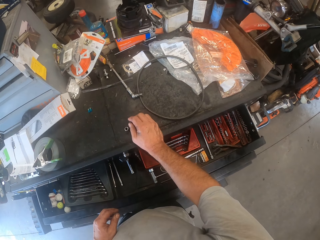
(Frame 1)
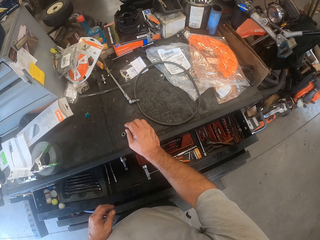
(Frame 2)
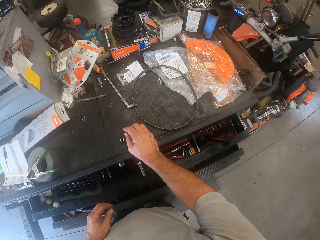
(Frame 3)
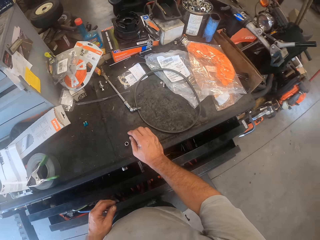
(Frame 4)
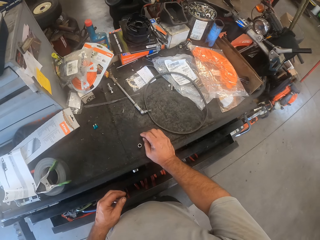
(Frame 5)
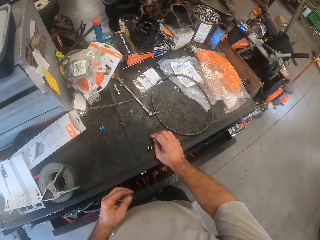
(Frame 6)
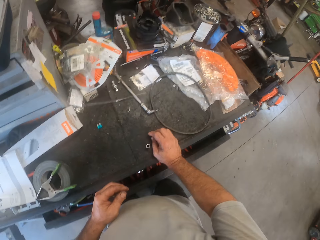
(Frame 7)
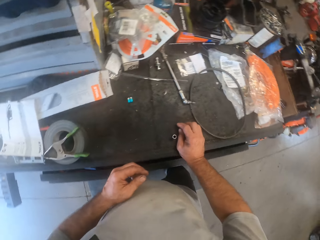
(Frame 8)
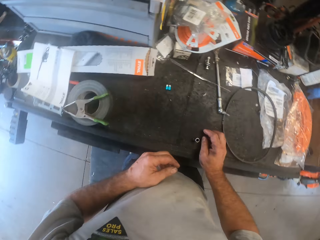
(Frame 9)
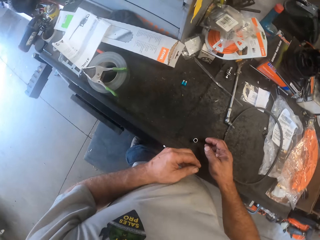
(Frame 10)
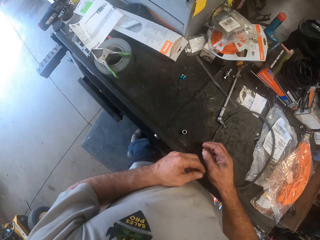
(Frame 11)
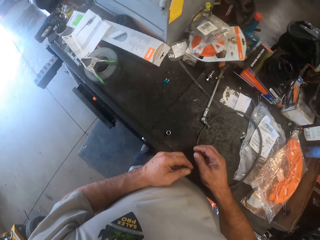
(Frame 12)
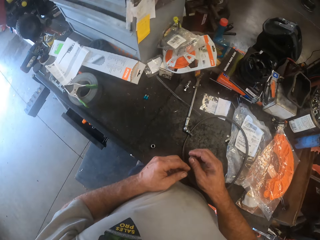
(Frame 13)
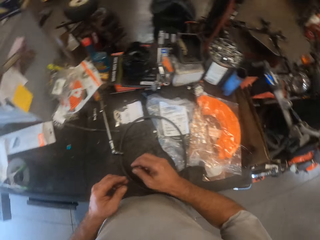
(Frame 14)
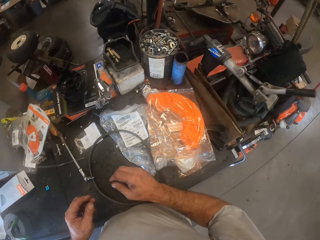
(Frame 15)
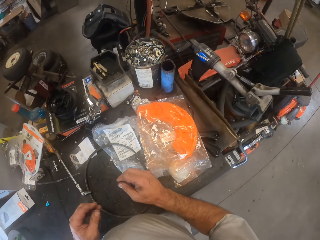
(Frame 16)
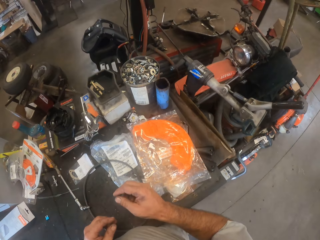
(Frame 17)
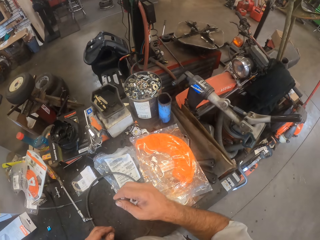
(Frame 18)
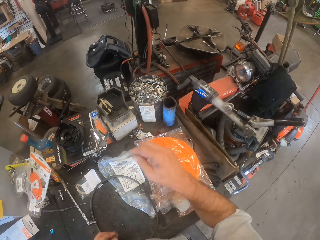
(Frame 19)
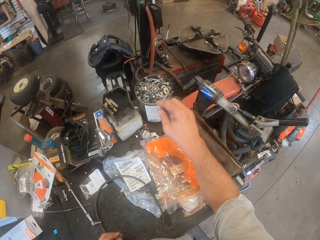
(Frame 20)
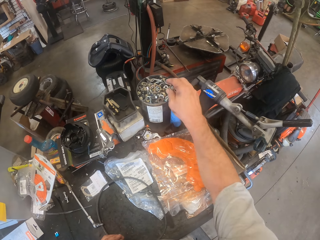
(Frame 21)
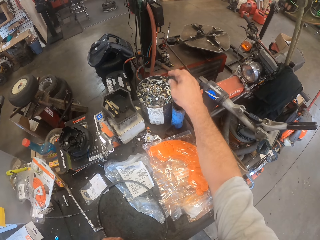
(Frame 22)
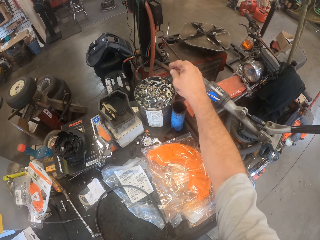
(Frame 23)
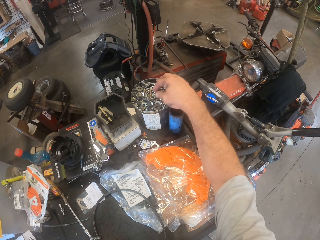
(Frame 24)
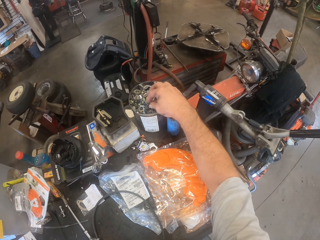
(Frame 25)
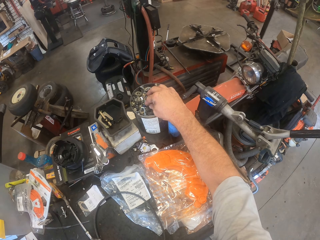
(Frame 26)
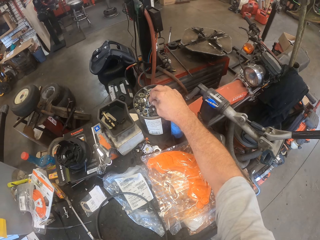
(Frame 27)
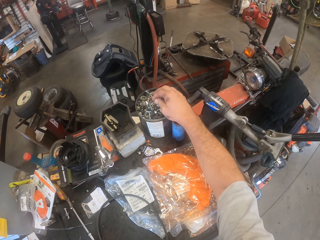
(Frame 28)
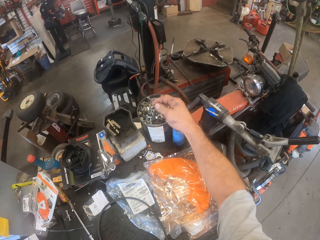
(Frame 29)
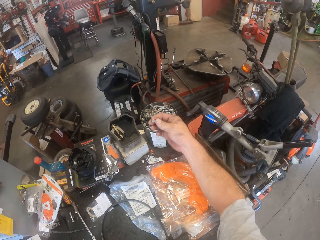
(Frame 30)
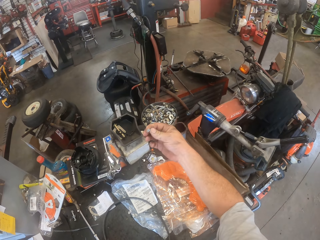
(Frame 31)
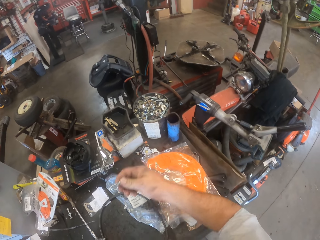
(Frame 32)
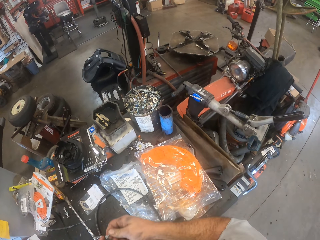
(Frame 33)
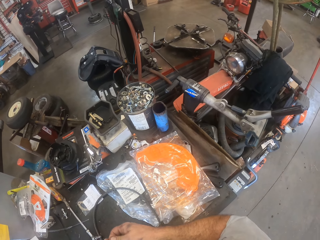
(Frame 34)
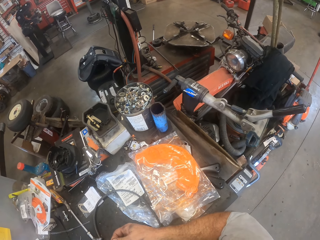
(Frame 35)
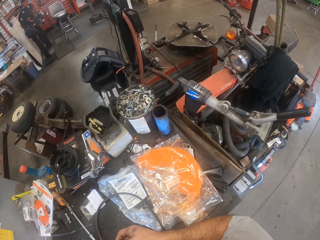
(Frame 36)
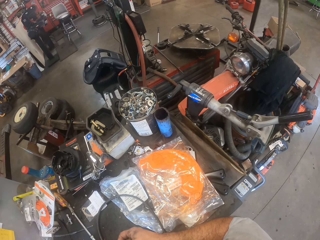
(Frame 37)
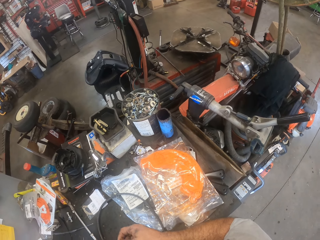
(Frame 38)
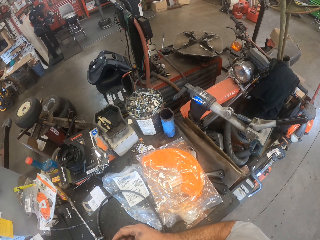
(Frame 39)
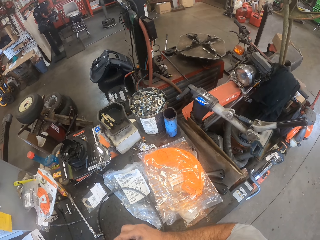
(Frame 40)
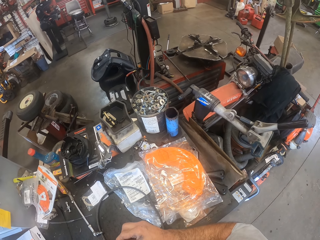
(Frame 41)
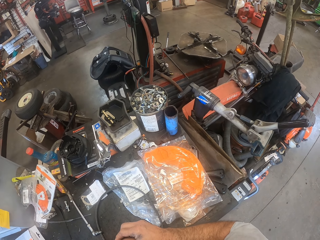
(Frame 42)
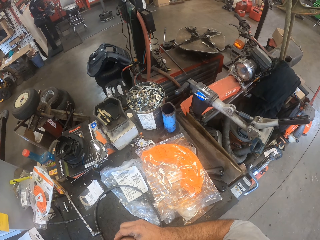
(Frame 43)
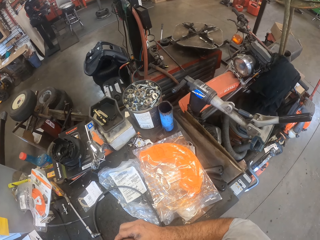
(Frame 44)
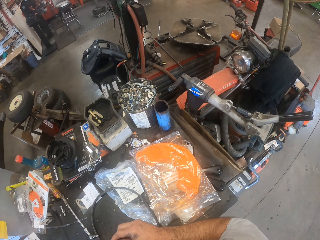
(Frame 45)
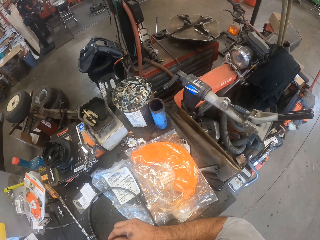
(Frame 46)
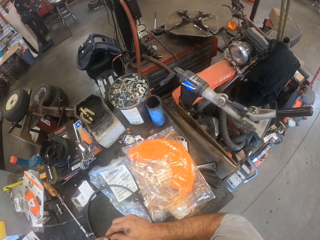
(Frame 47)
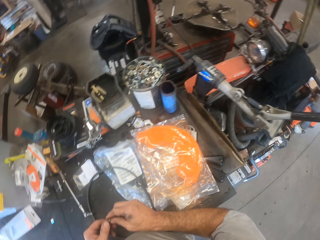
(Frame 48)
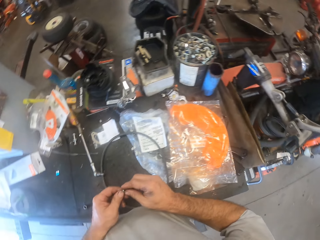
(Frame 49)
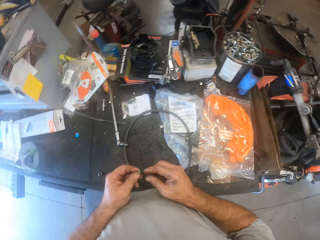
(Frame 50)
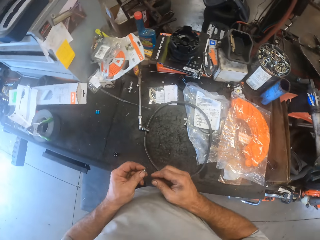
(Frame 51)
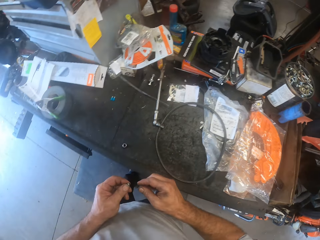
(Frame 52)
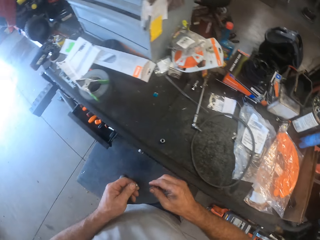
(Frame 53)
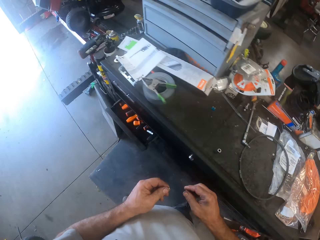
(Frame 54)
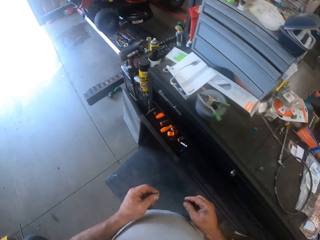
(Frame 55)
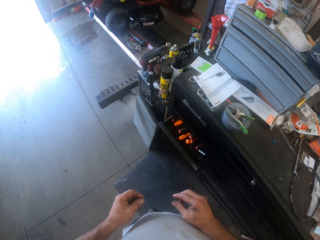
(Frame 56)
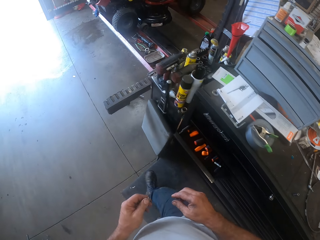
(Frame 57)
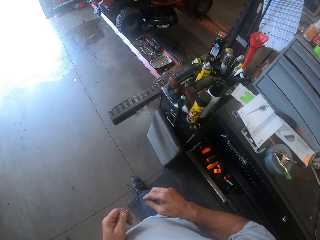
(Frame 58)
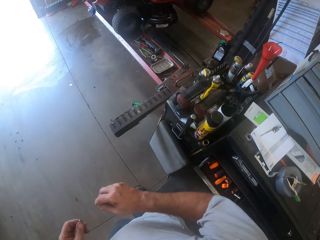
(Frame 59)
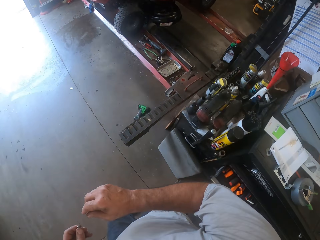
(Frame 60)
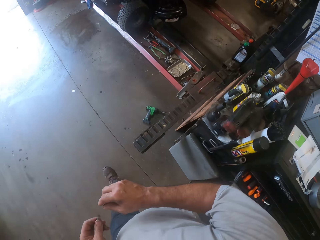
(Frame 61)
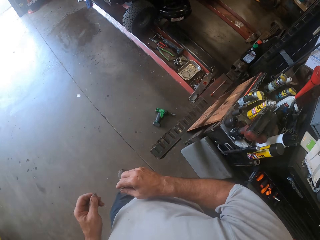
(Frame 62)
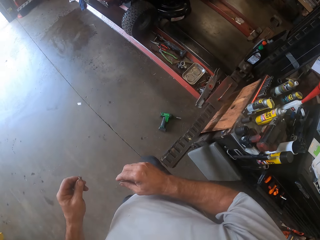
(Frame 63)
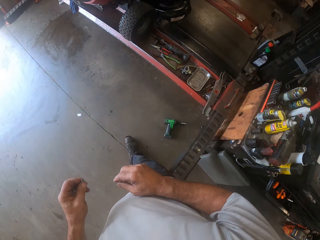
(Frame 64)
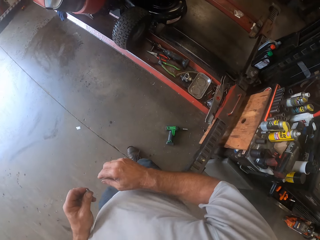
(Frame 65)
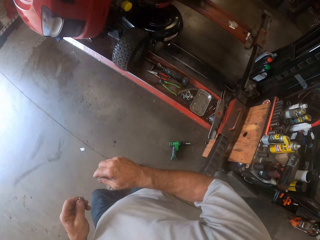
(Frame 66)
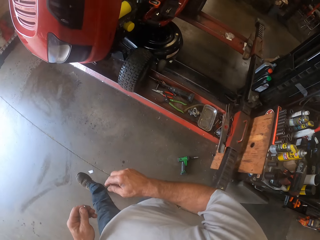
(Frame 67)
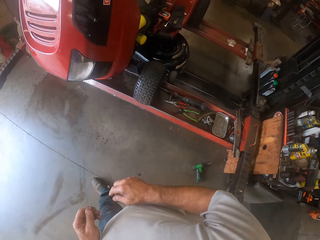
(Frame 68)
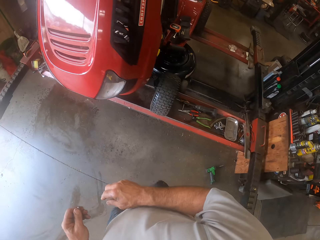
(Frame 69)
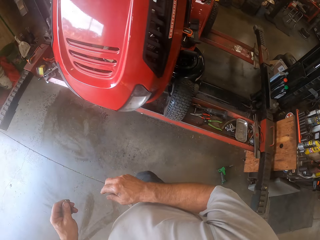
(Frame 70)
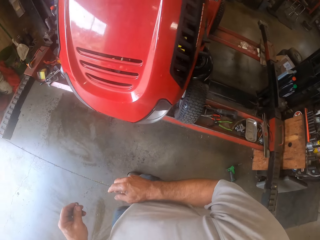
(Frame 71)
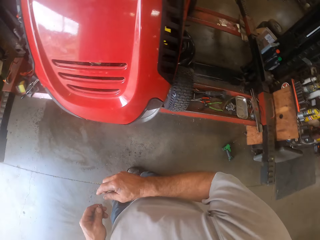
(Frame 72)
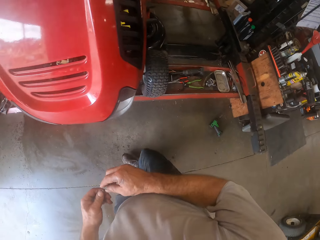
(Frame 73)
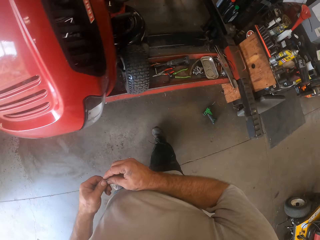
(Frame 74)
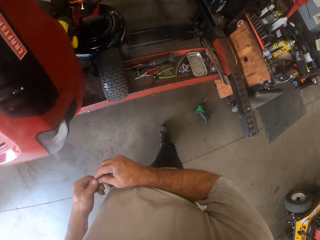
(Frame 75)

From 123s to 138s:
The camera wearer places his right hand on the tool cabinet. He closes the tool cabinet drawer. He picks up a screw nut or nail from a container in the tool cabinet. He walks back to the lawn mower on the mower worktable.

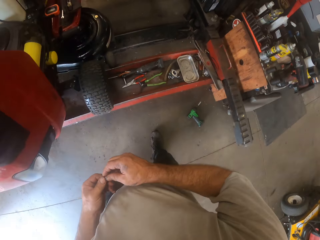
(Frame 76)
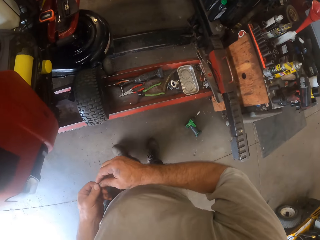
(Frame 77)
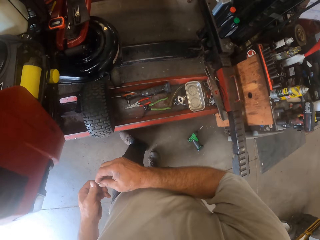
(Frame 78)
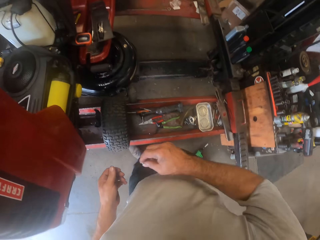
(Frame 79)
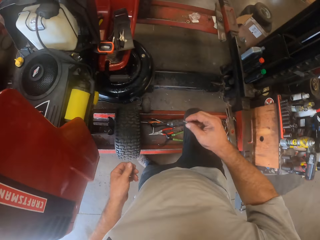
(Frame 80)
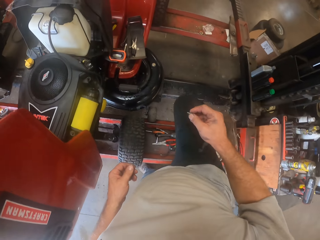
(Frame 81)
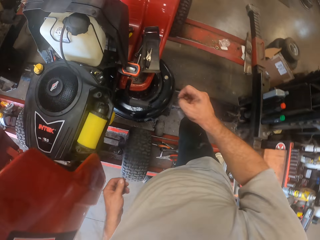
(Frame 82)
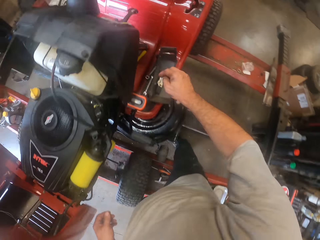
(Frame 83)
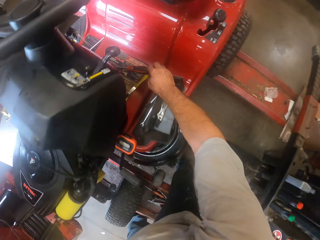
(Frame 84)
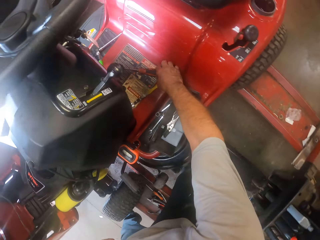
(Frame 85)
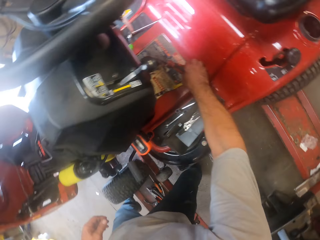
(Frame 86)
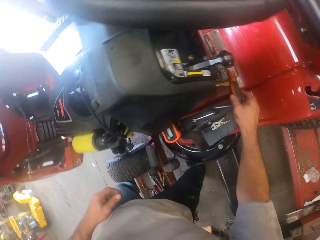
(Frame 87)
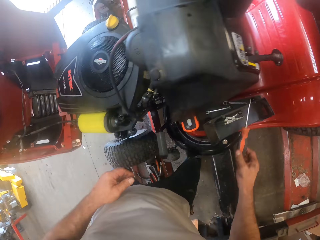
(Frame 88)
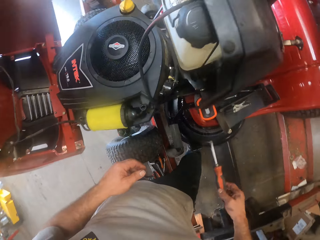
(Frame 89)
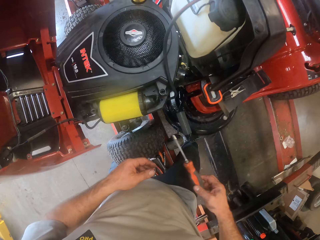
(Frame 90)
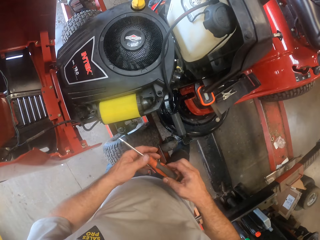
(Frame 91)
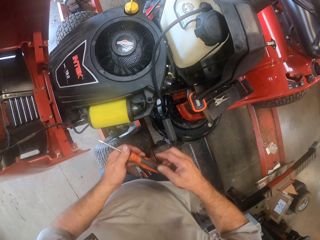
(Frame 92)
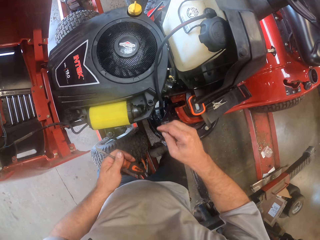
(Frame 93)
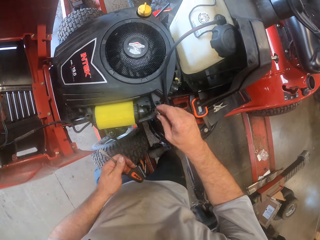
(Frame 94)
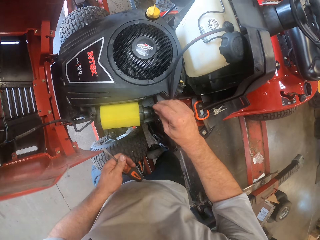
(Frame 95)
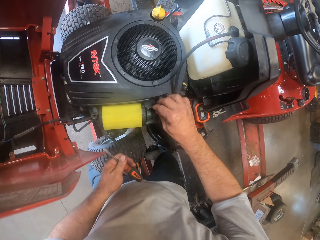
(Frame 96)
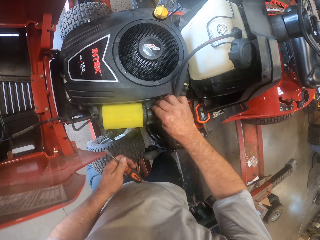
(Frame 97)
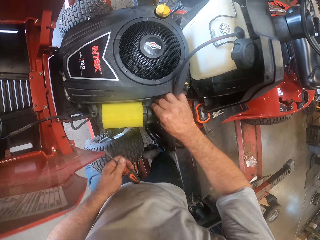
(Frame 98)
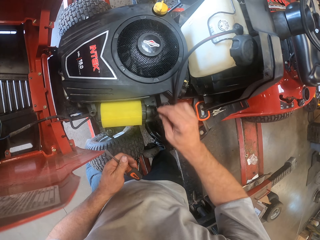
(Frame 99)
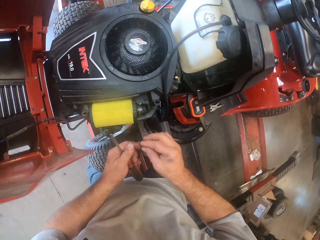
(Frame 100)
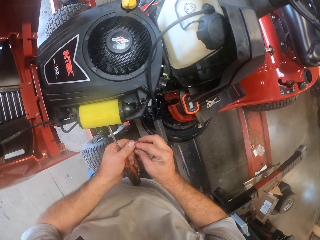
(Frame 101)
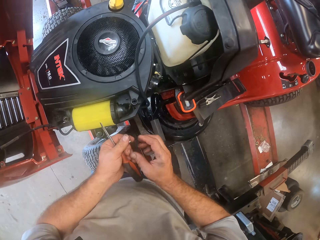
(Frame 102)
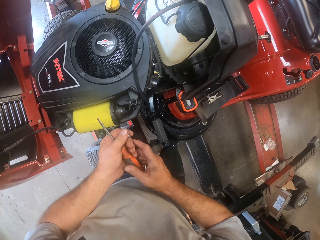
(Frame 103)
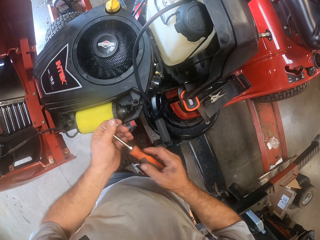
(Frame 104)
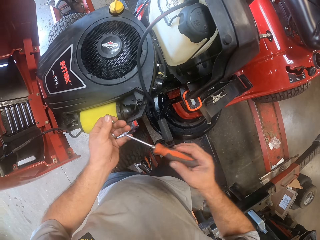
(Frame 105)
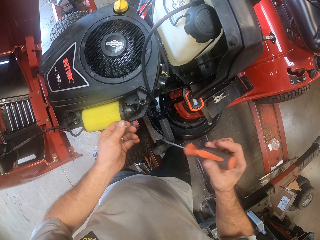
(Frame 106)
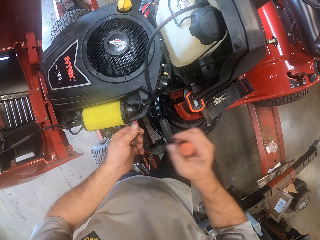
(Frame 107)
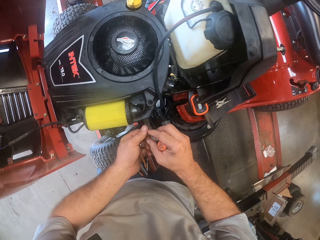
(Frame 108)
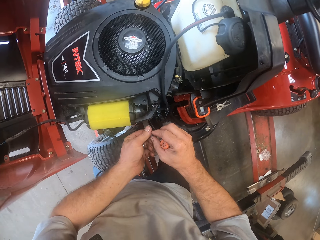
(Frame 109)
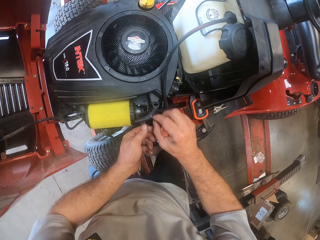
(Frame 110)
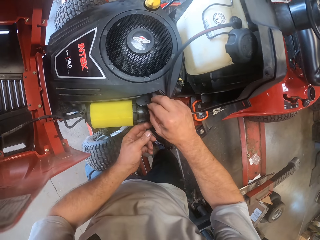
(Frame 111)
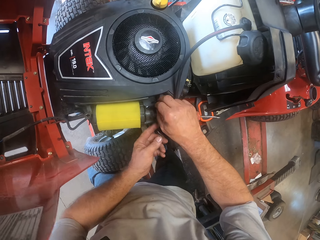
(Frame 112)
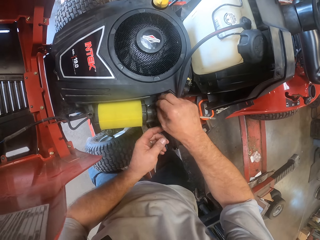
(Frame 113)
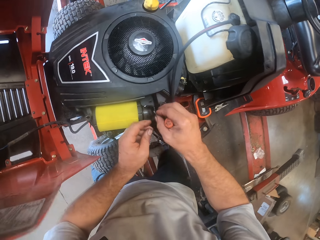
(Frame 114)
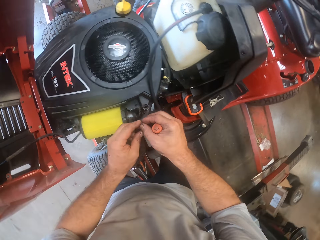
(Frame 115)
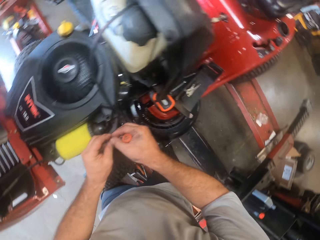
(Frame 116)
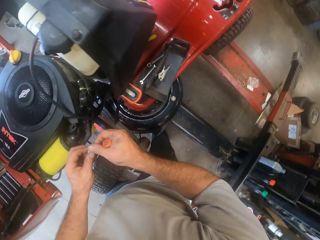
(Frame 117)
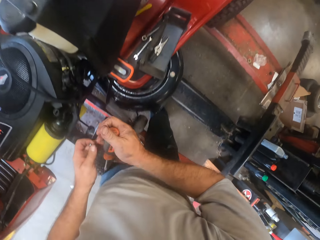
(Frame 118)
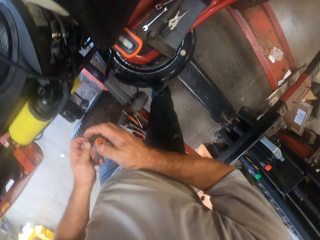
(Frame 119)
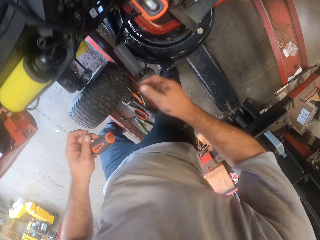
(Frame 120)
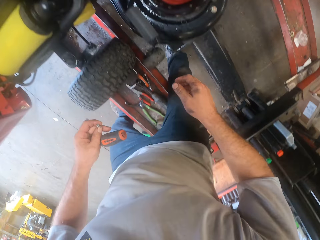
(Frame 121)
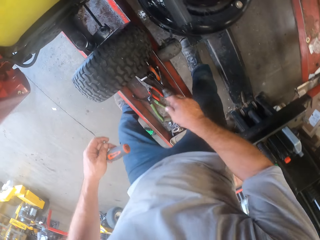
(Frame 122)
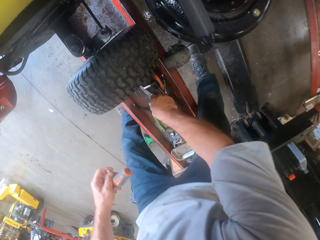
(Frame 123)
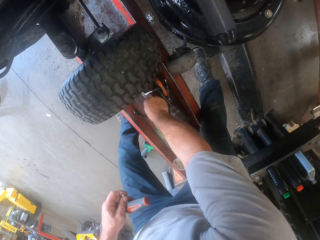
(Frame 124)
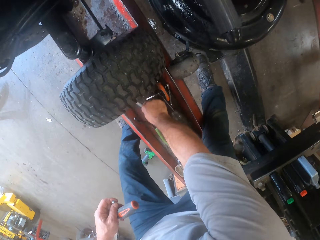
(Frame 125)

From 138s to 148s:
The camera wearer picks up a screwdriver from the lawn mower. He picks up a screw or bolt from the lawn mower air filter. He takes the screwdriver from his left hand with his right hand. He puts the screw in a hole beside the air filter. He passes the screw to his left hand. He passes the screwdriver to his left hand.
